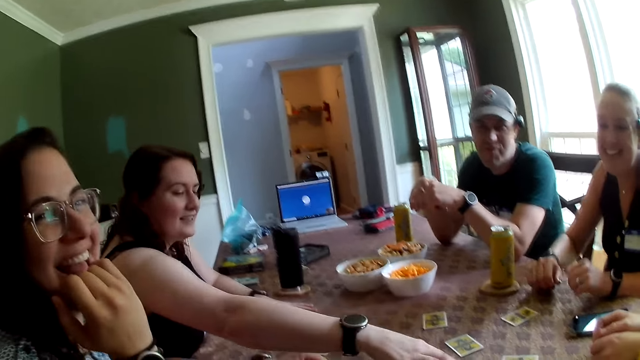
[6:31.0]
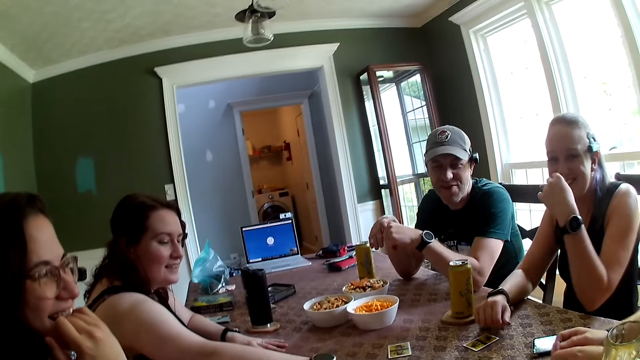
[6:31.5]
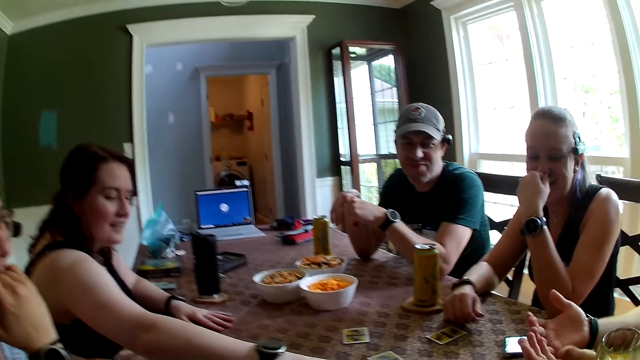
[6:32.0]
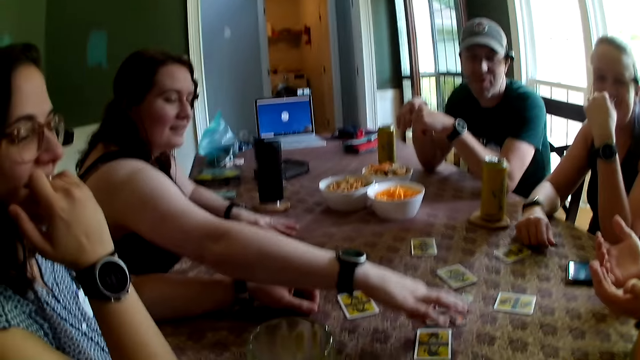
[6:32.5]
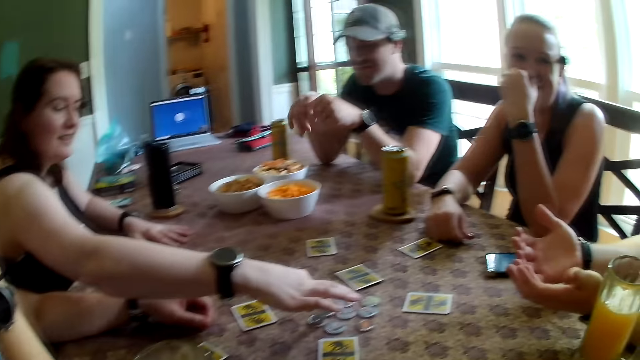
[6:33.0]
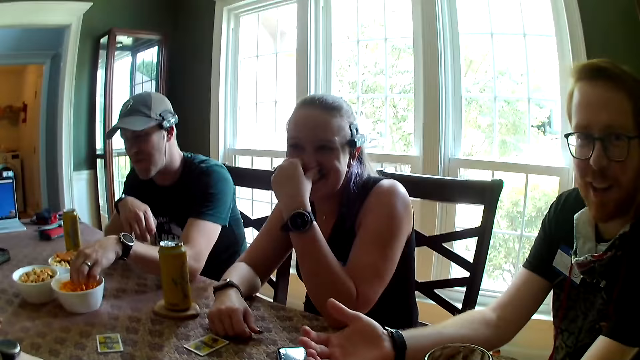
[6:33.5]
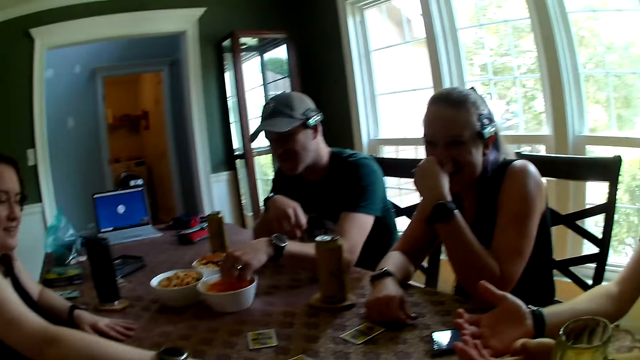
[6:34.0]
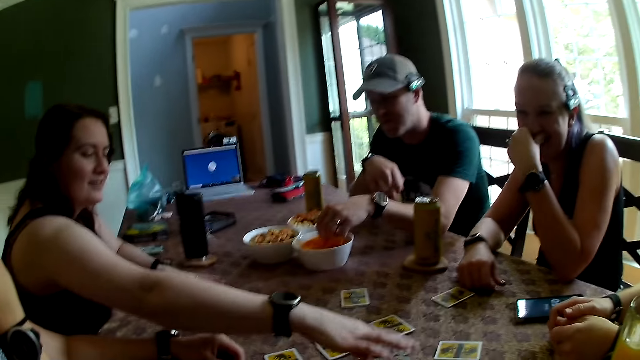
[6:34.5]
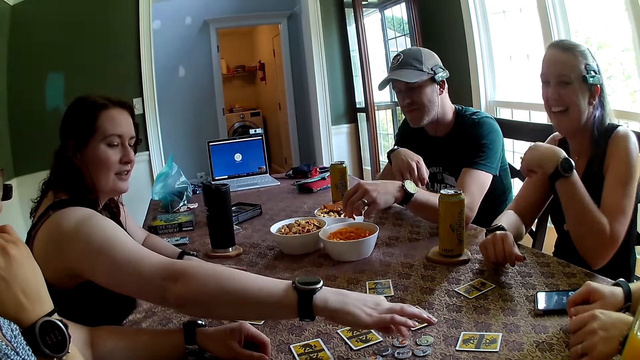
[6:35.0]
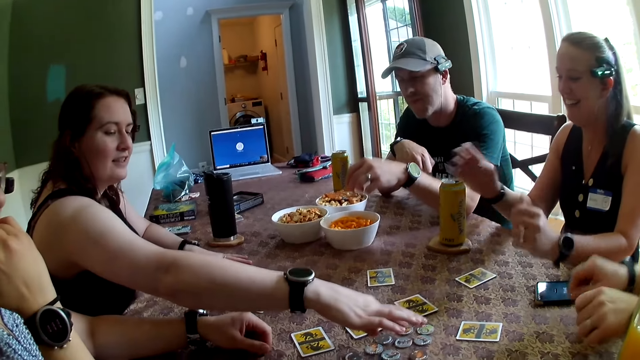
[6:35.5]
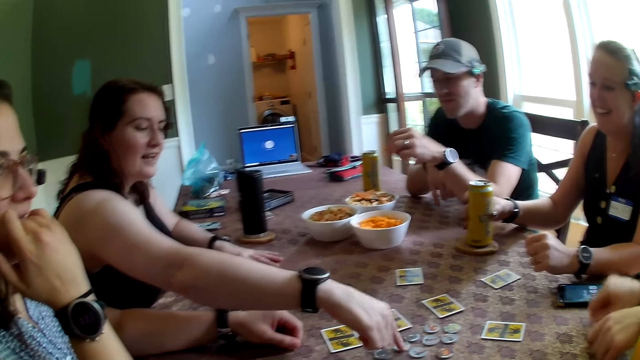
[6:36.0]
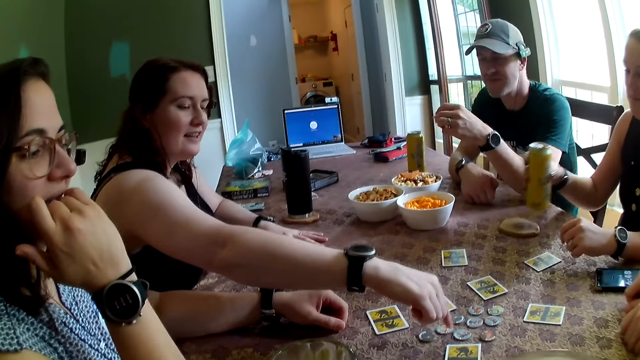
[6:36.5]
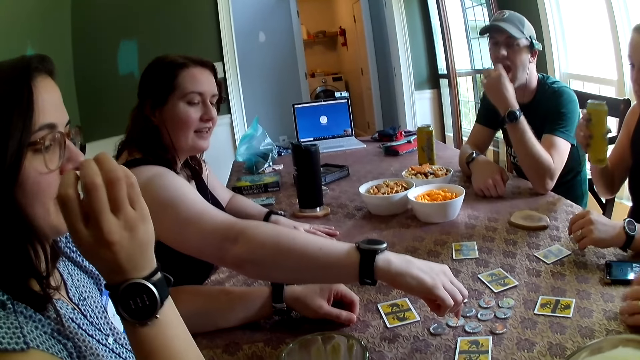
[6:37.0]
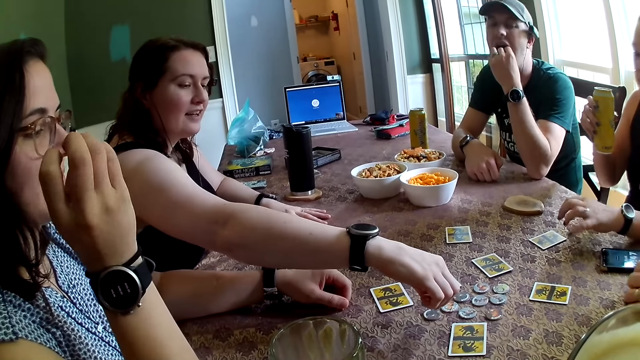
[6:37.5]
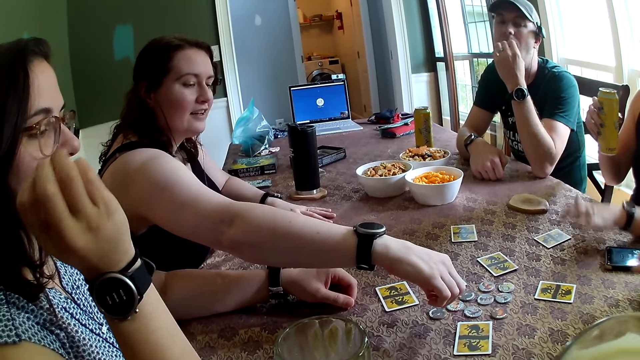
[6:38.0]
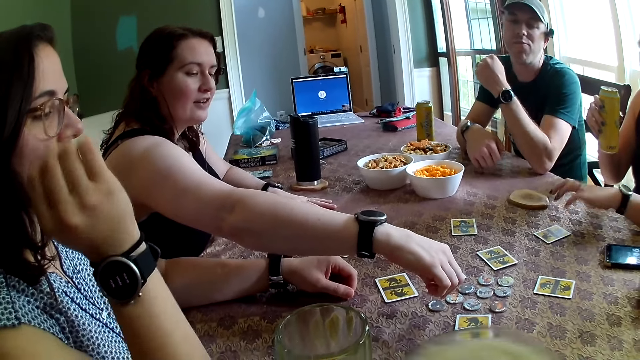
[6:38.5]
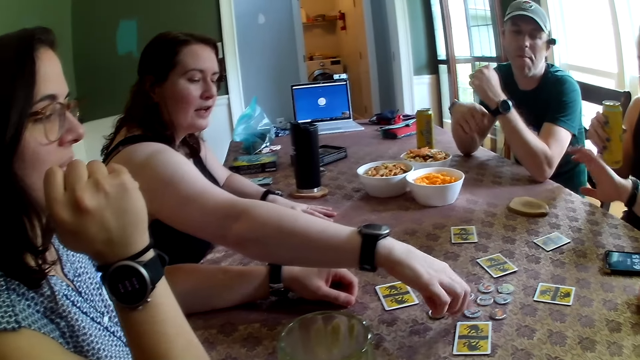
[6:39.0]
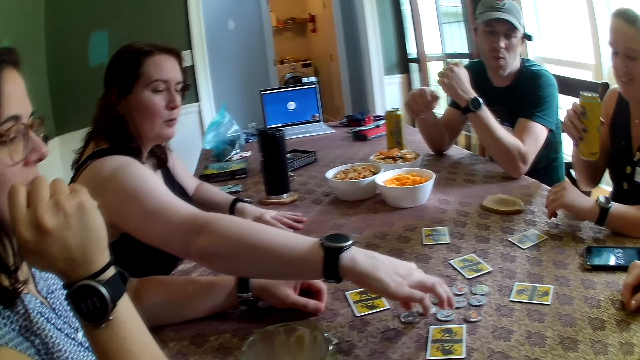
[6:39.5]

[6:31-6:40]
A woman touches some token on the table with her right hand and taps the table. A lady stretches her hand. A man picks snacks from the bowl on the table with his left hand. Another woman picks up a canned drink on the table with her right hand. The man eats the snacks with his left hand. Another lady plays the One Night Werewolf.

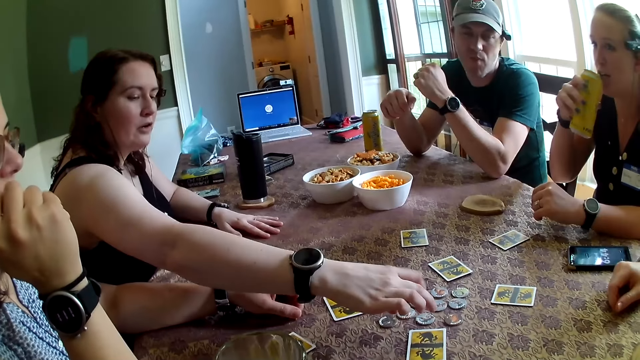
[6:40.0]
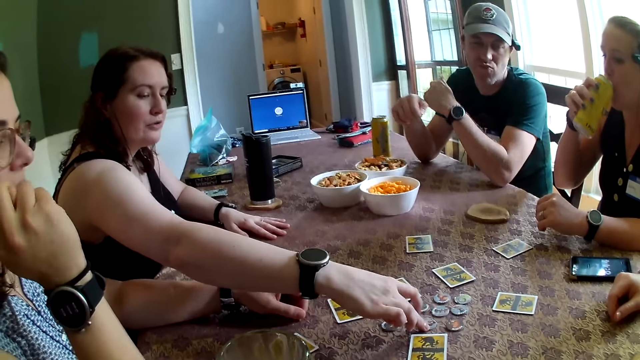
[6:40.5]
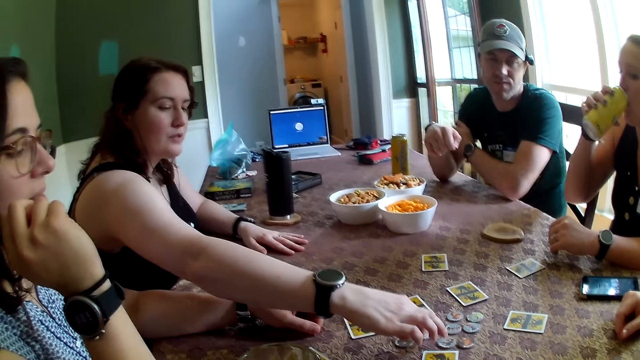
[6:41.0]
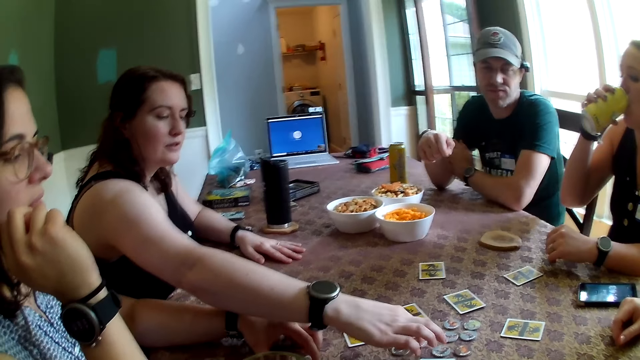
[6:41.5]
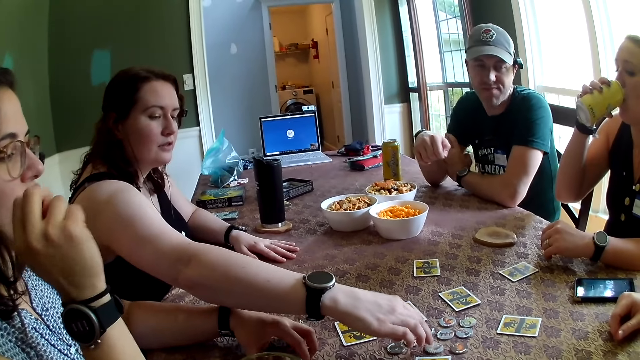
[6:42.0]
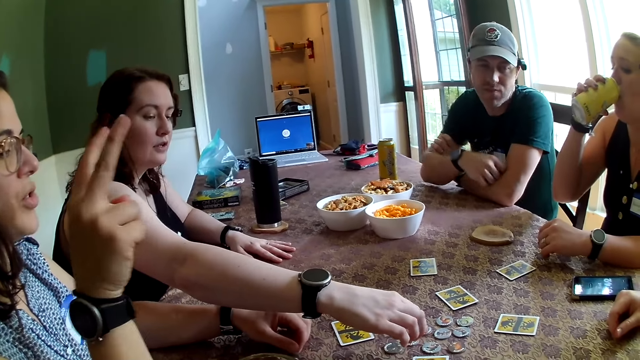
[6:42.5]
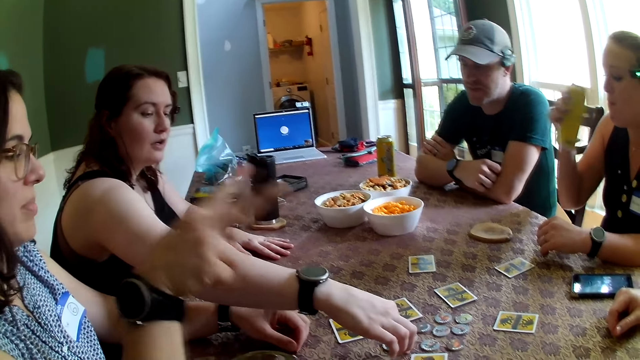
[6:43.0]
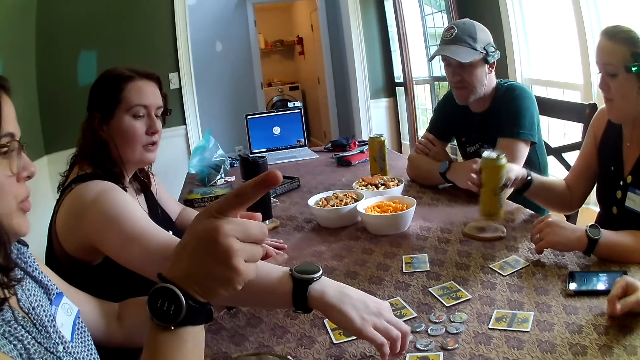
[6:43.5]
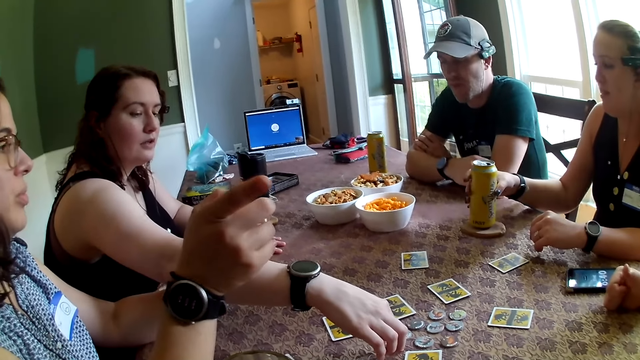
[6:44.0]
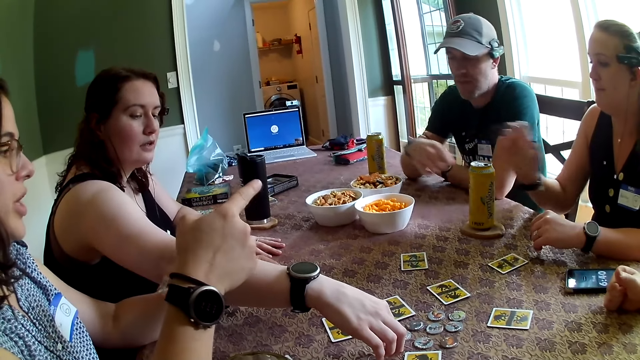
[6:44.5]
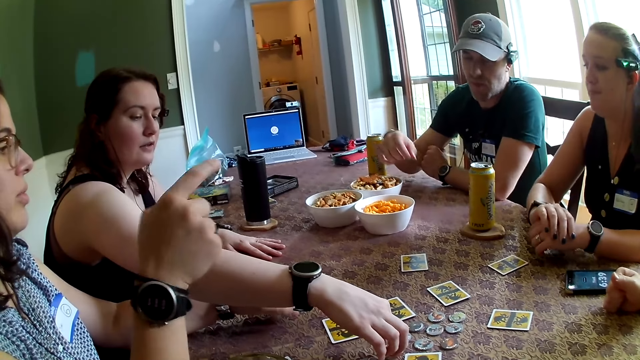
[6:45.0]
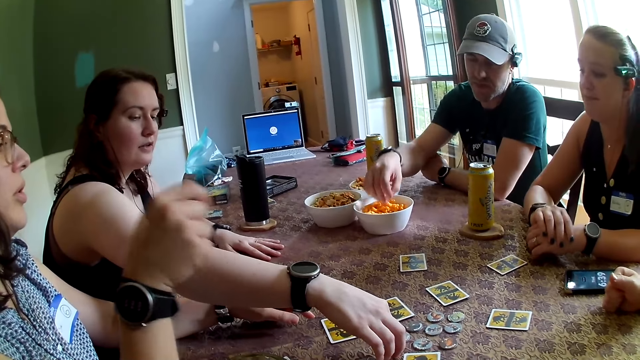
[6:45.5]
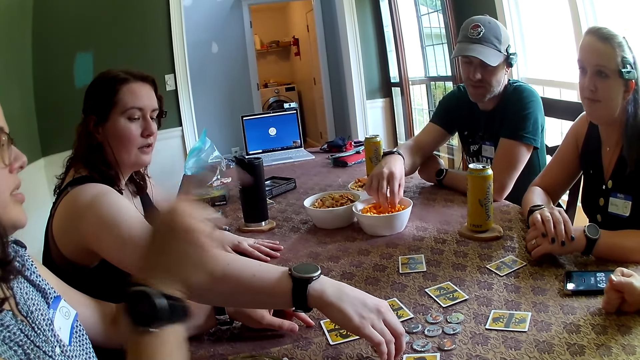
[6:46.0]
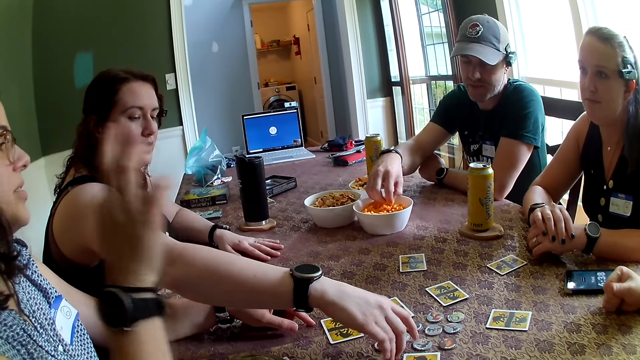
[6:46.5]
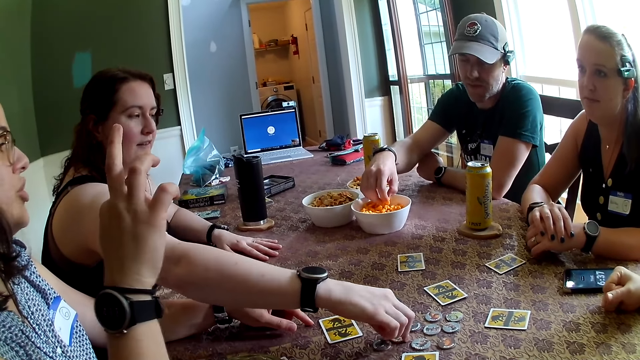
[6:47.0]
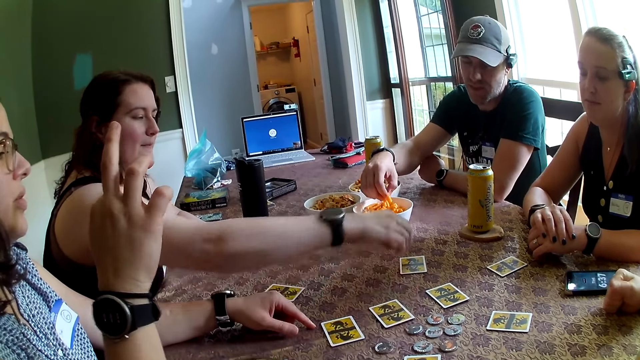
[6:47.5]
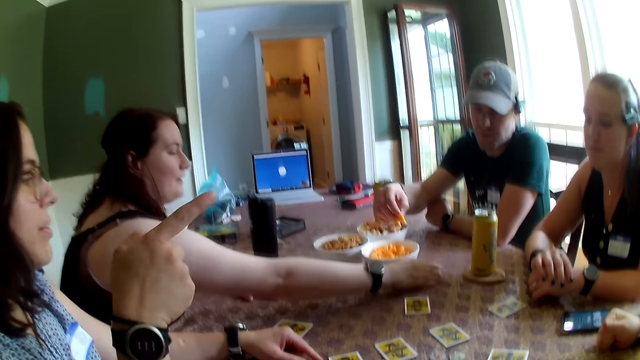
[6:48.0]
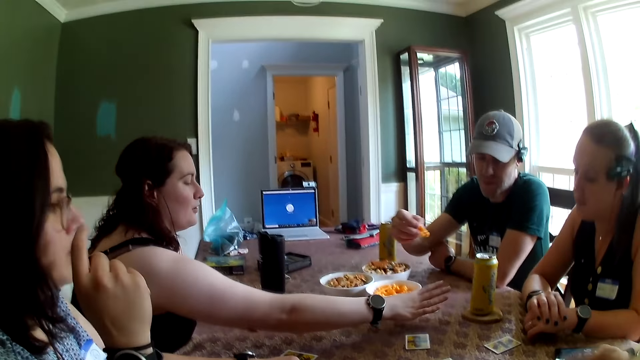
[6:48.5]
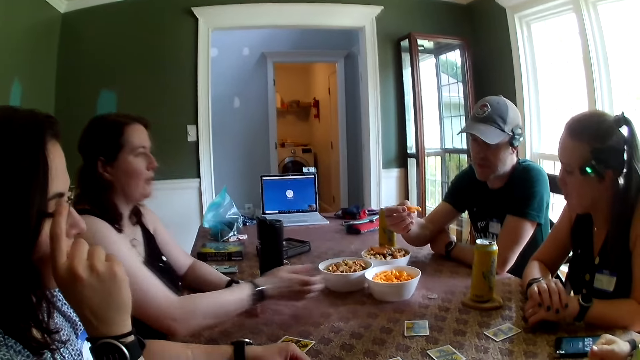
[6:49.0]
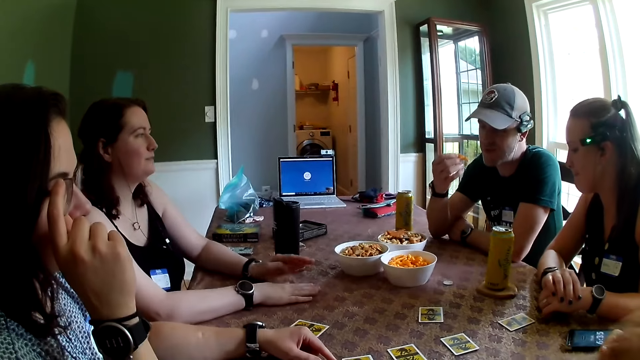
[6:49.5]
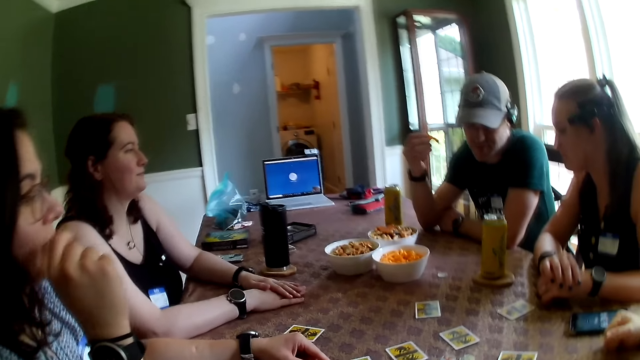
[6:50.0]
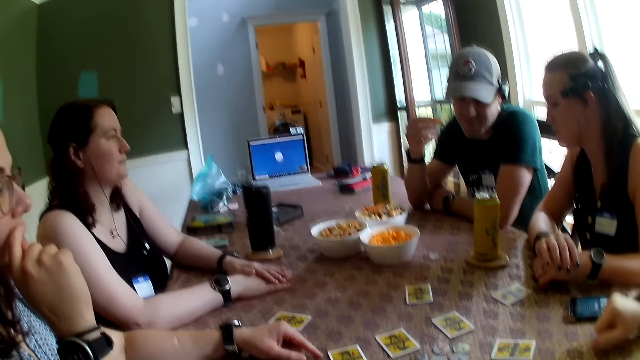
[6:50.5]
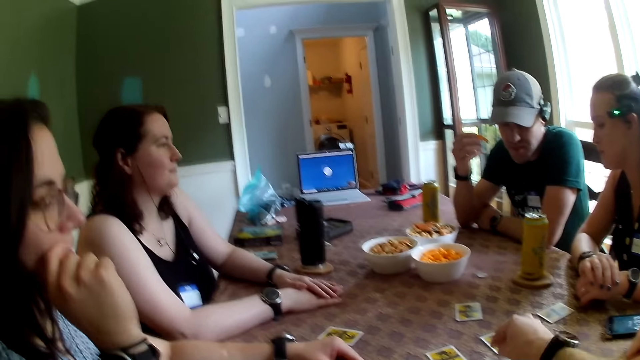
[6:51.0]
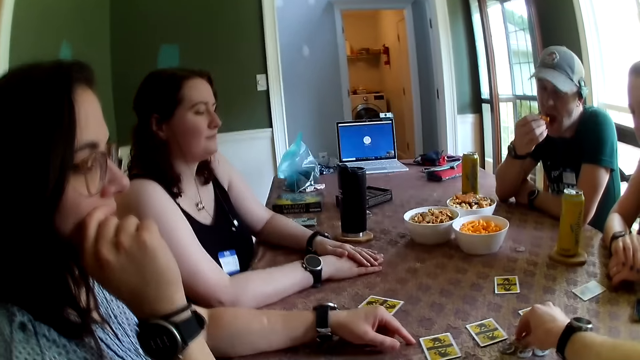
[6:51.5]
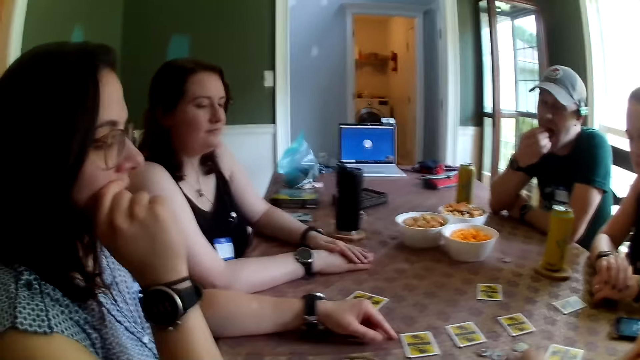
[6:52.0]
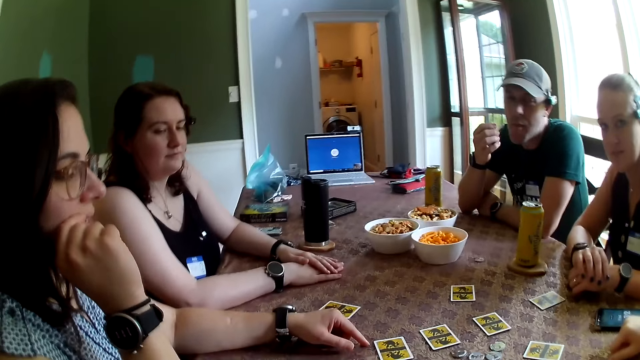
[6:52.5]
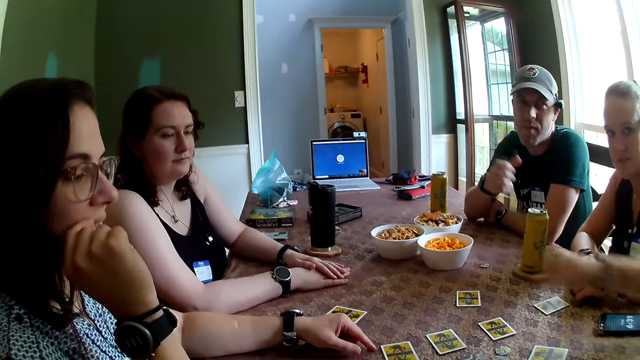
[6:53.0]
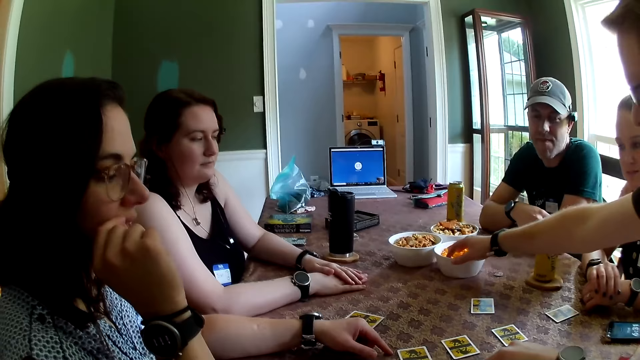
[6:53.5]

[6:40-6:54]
A woman drinks from the can in her right hand. A lady talks with the camera wearer. The woman drops the canned drink on the table with her right hand. A man picks snacks from the bowl on the table with his right hand. The woman picks up the token on the table with her right hand. The lady talks with a man. The woman drops the token on the table with her right hand. The camera wearer picks up the token on the table with his right hand. He talks with another lady.
